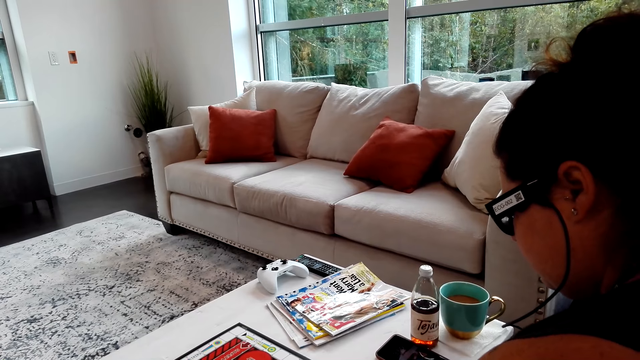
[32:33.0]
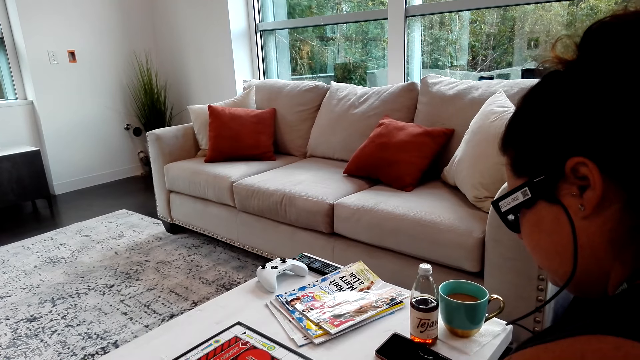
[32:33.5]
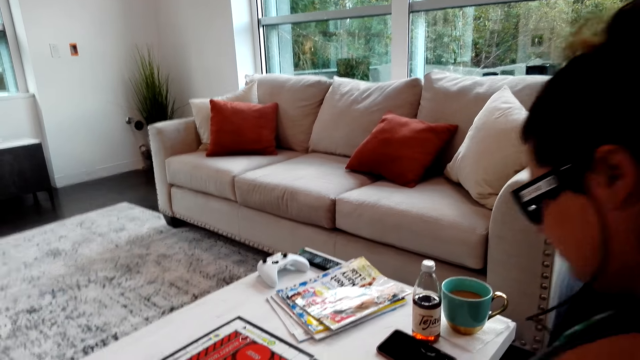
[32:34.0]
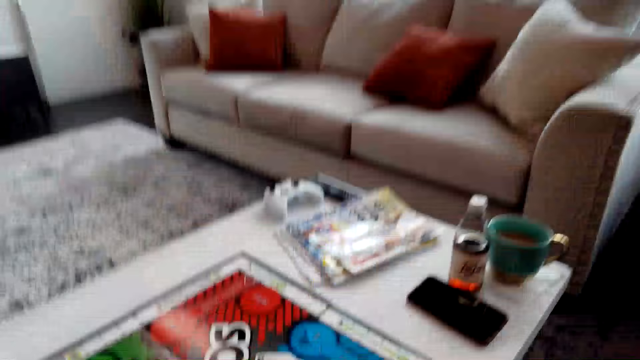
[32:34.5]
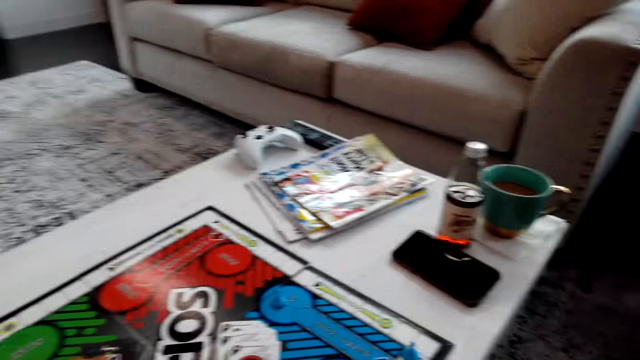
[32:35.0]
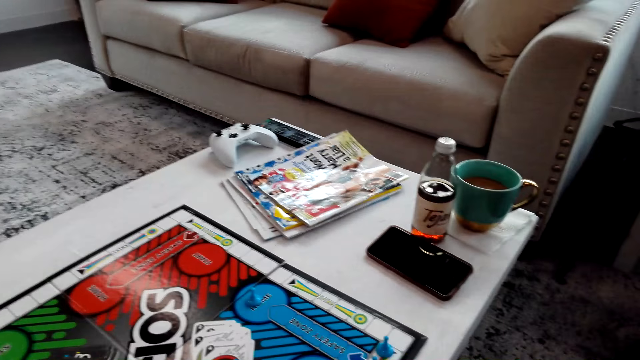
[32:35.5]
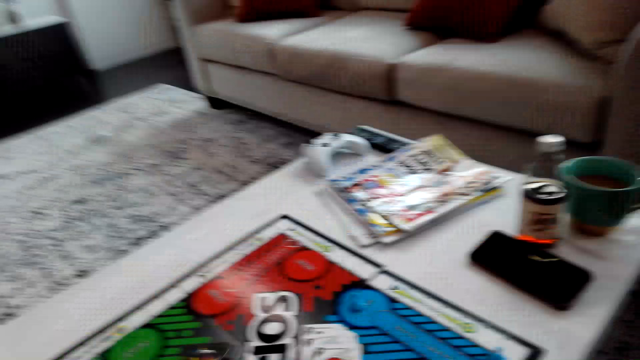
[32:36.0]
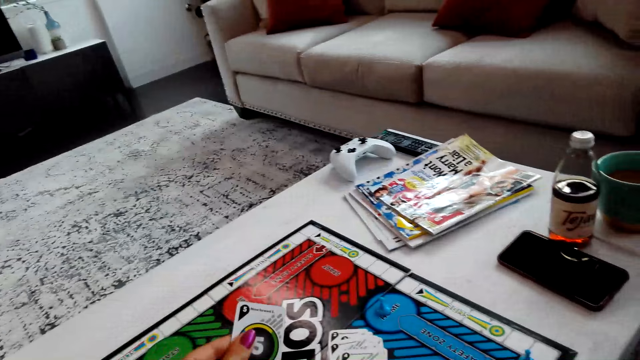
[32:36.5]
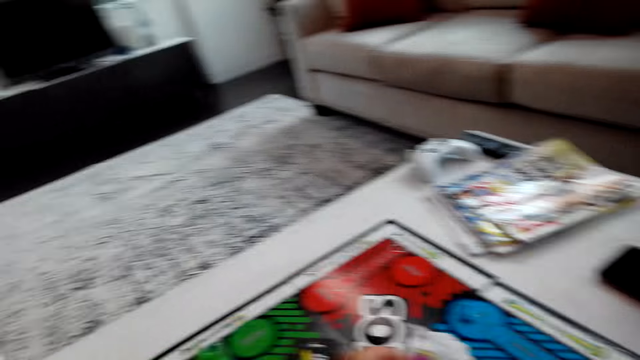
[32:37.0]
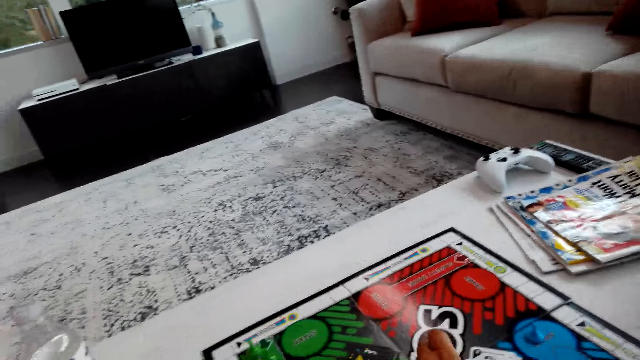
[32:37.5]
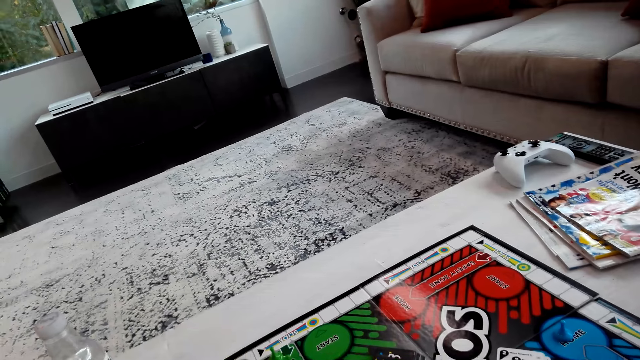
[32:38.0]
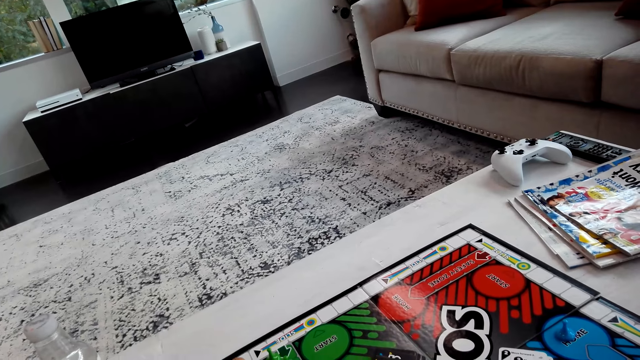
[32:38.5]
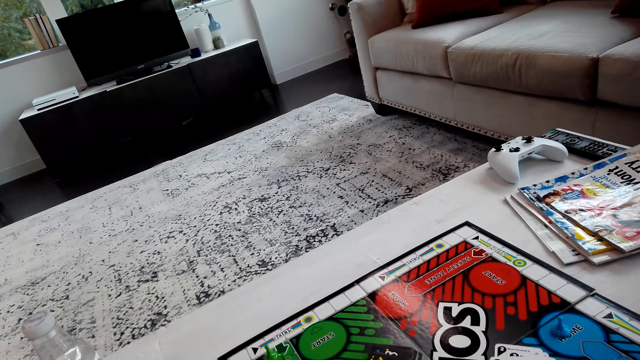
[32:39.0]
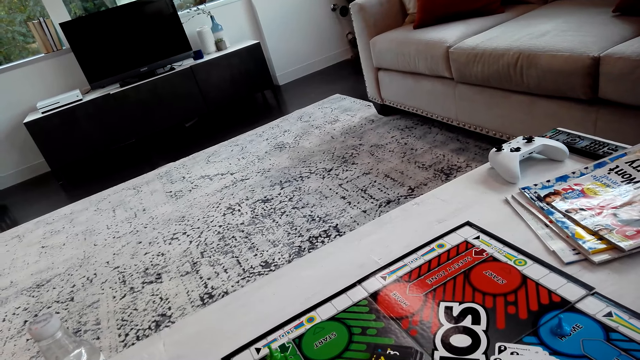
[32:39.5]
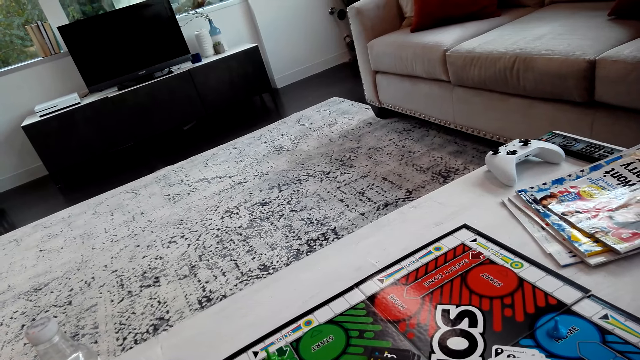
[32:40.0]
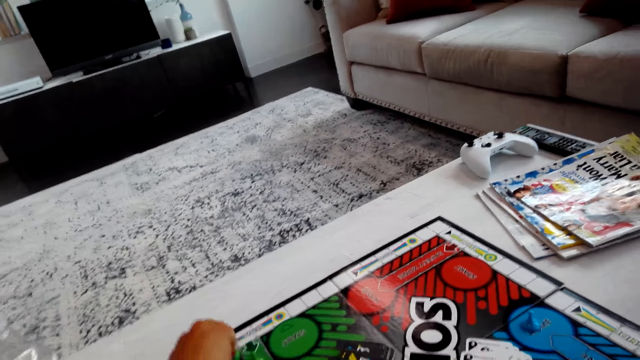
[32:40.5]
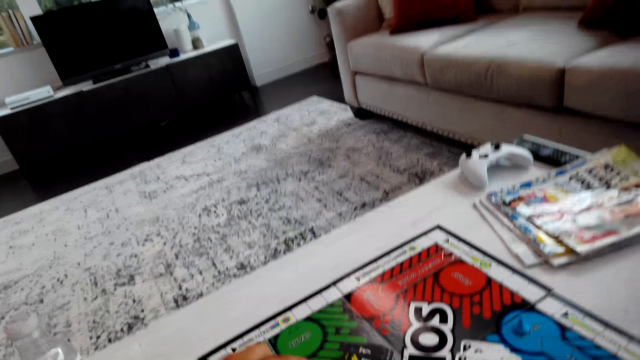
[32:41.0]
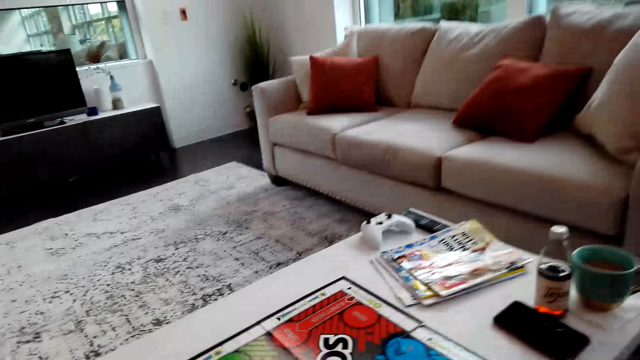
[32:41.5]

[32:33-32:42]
The camera wearer counts the boxes on the board.

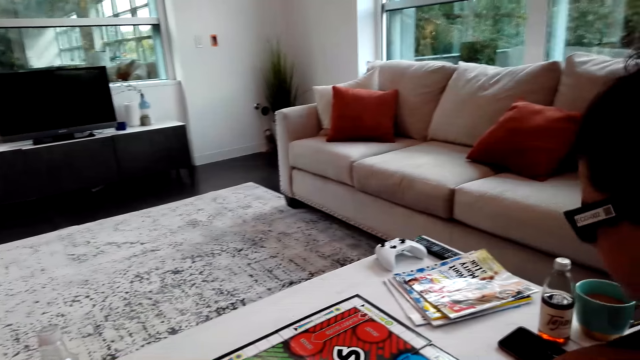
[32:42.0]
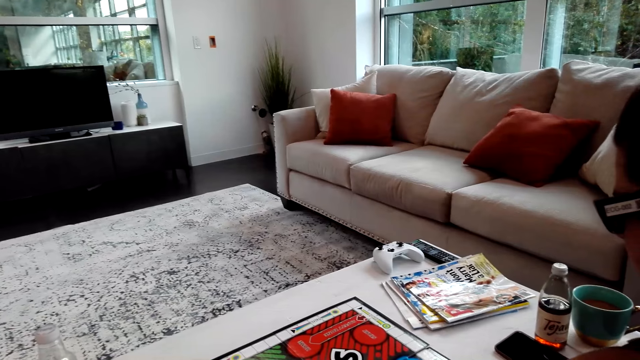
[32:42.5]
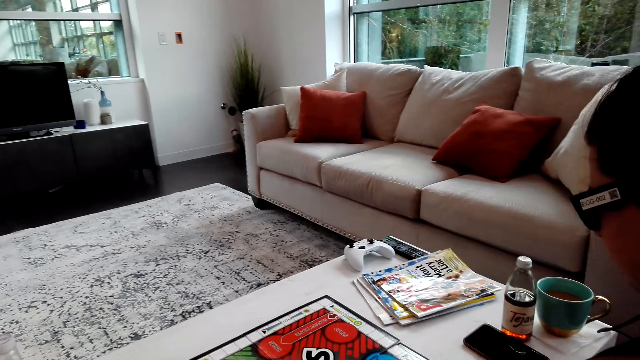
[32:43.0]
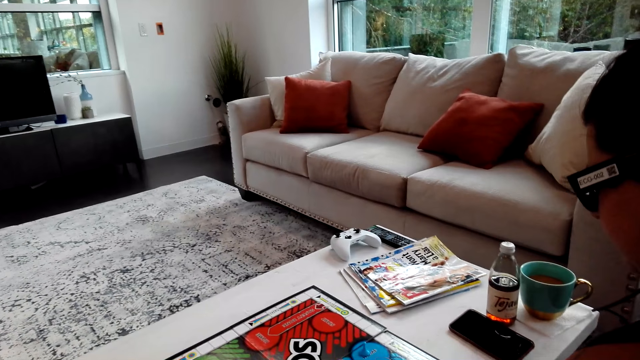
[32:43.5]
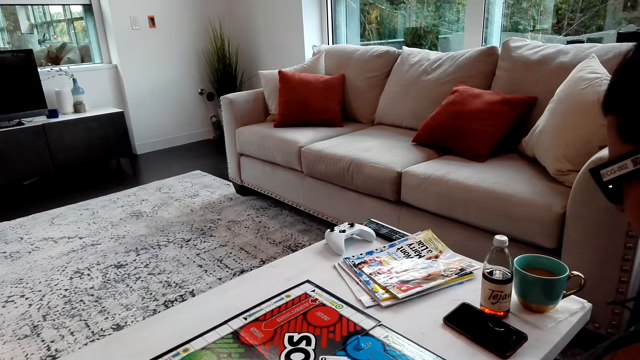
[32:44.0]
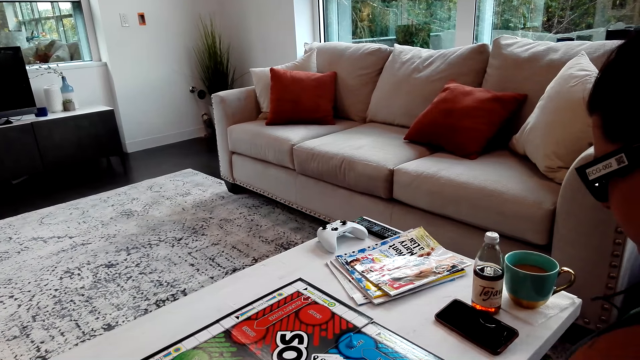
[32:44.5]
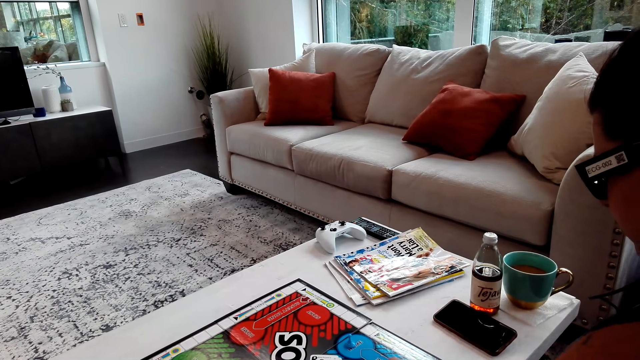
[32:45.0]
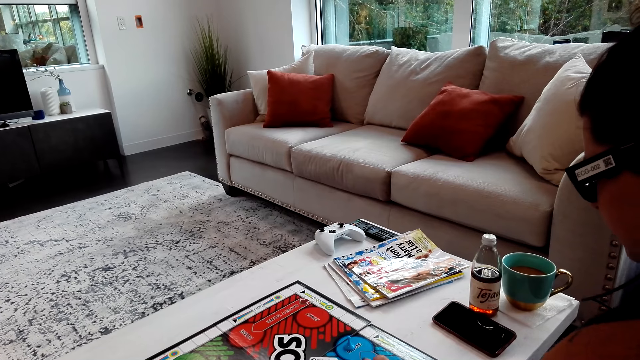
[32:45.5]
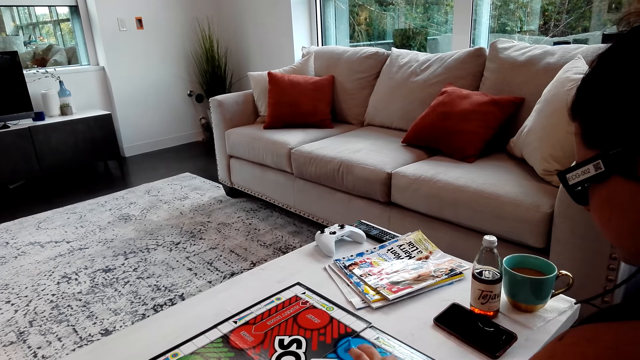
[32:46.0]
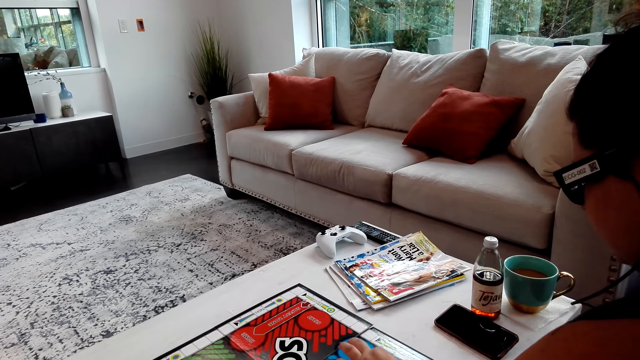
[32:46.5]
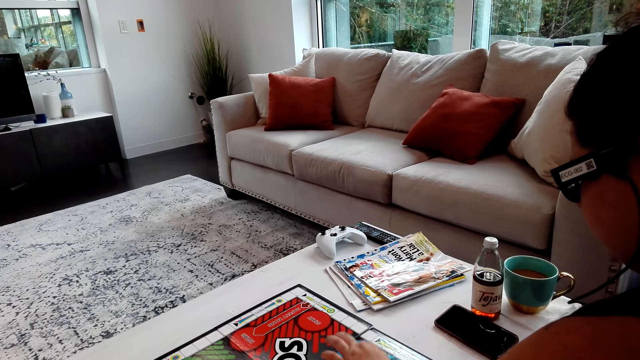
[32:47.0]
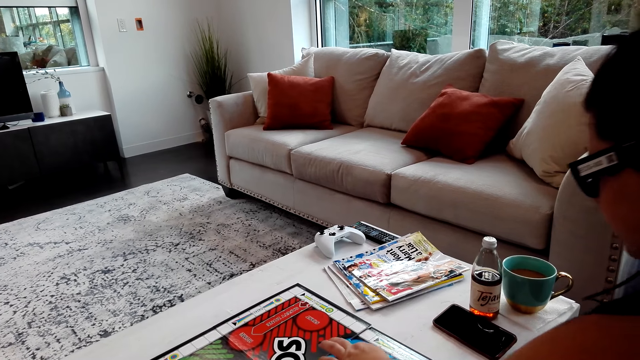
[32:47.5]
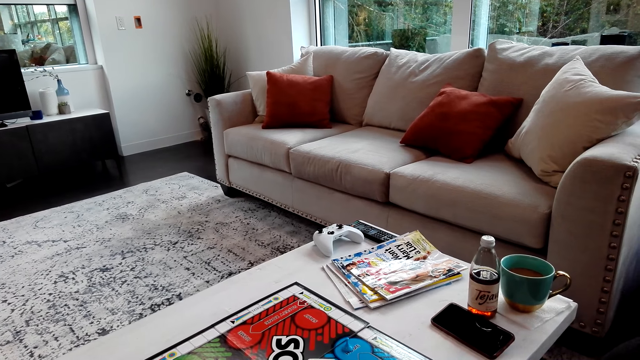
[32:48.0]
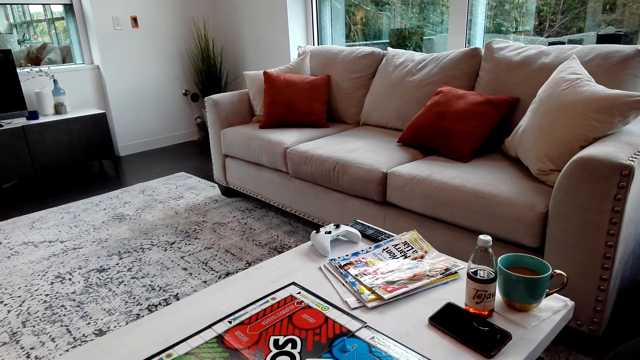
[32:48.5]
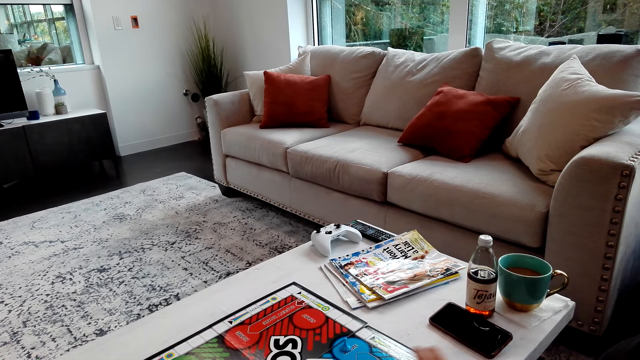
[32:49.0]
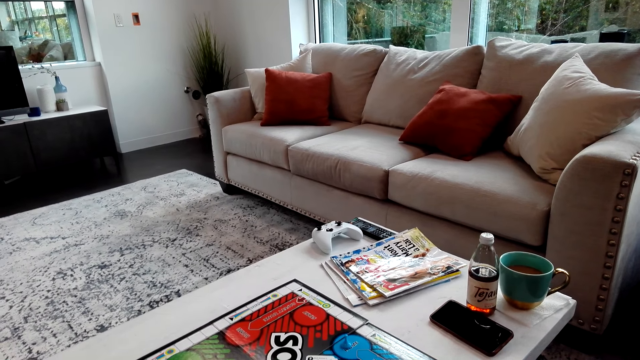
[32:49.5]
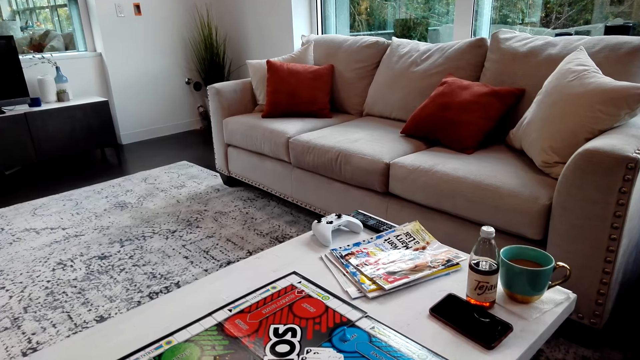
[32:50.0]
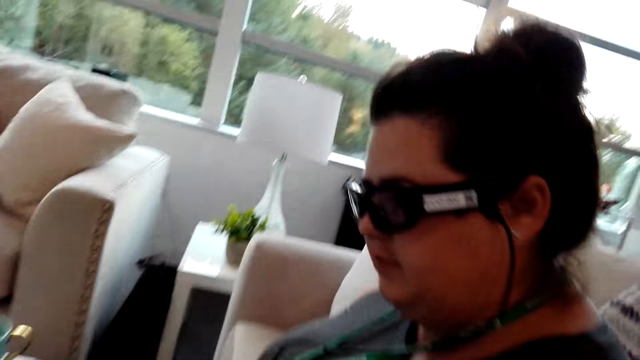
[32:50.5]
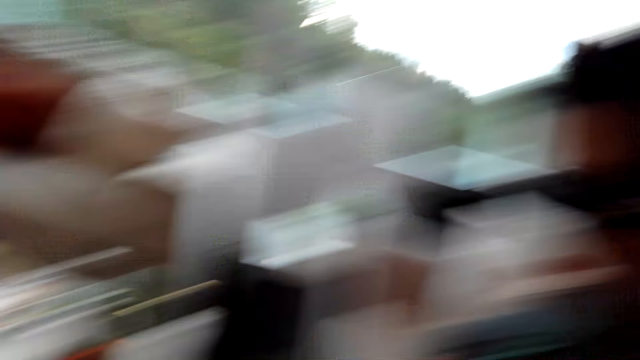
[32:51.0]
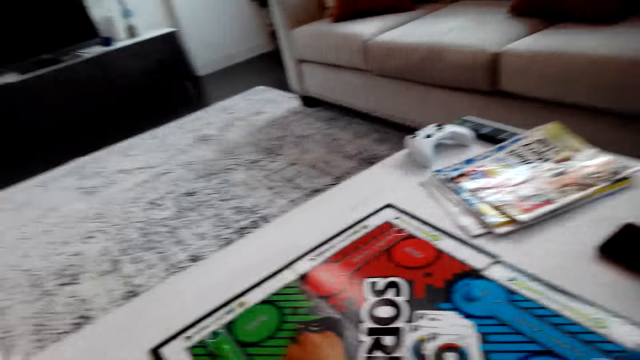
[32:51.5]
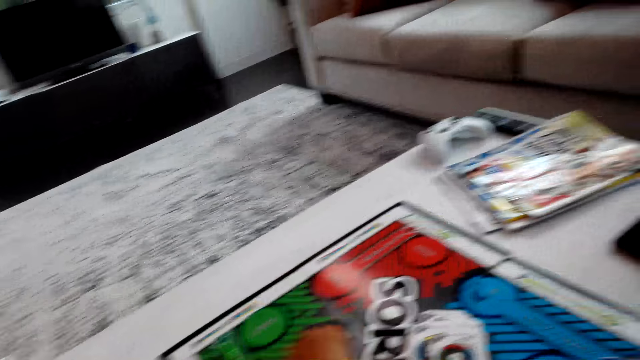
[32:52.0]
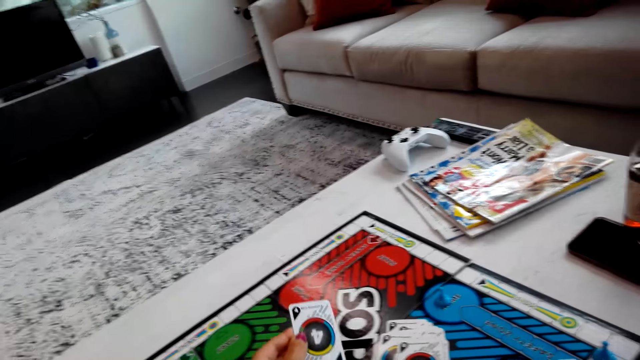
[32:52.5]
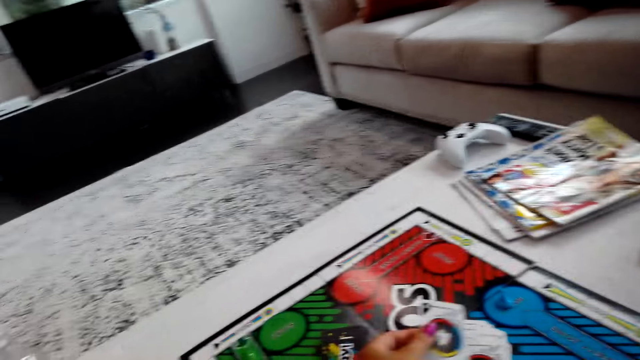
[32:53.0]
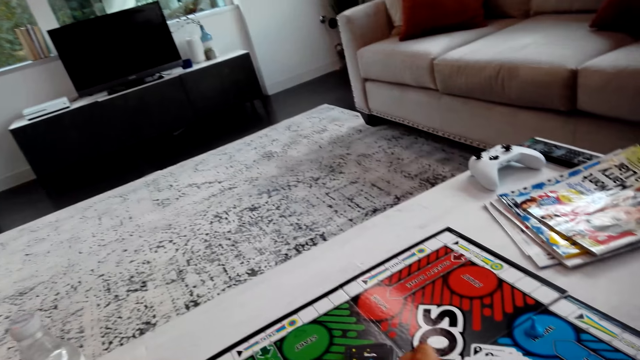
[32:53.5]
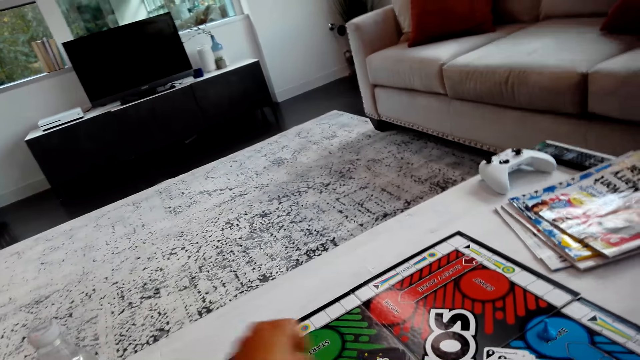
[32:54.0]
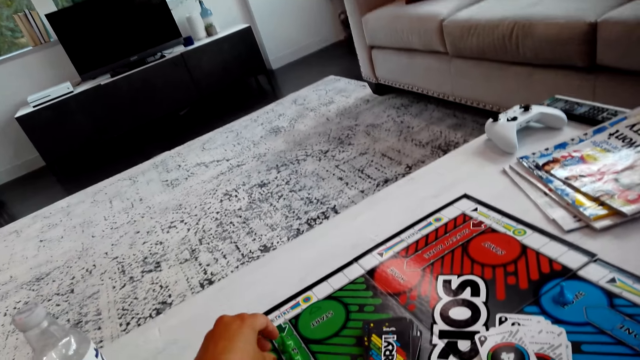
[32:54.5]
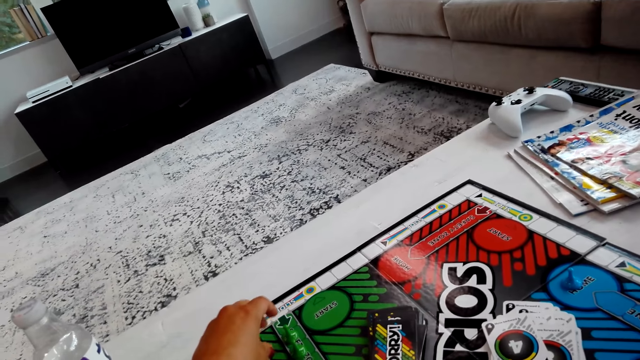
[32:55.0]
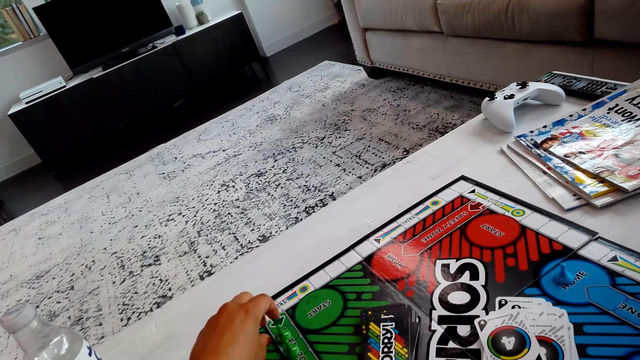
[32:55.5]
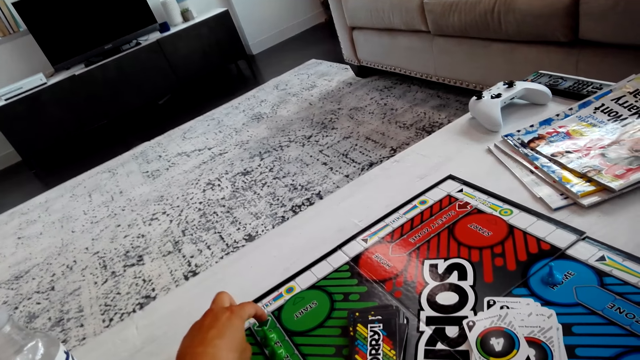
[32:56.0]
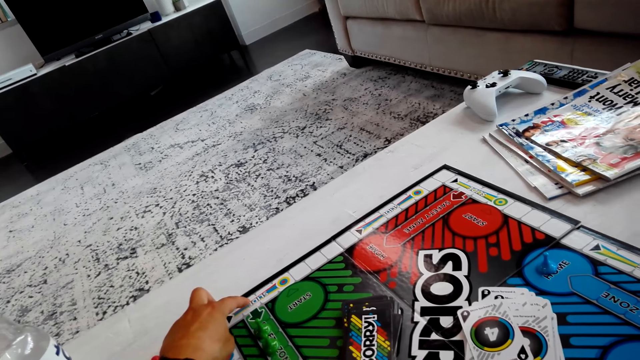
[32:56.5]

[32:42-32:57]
Someone picks up a card and counts the boxes on the board. The camera wearer picks up a card from the table.
